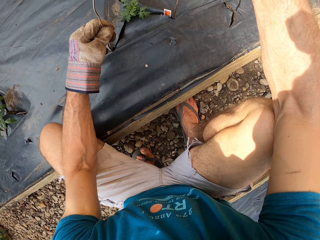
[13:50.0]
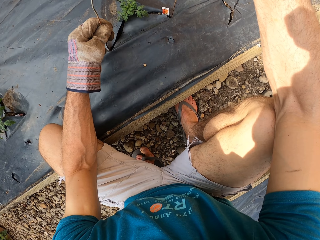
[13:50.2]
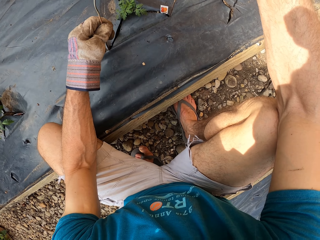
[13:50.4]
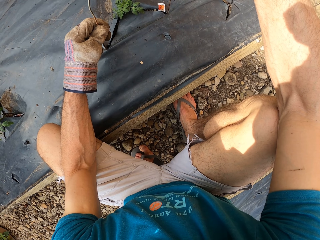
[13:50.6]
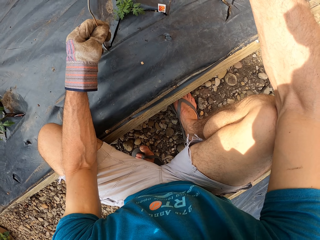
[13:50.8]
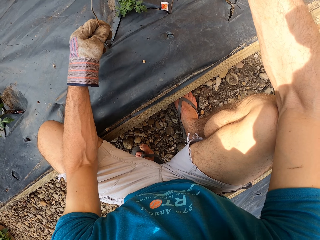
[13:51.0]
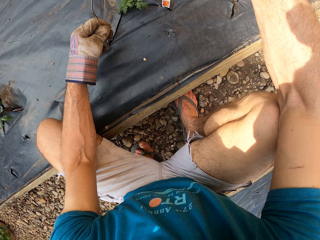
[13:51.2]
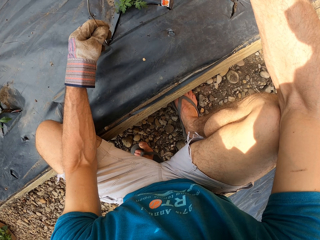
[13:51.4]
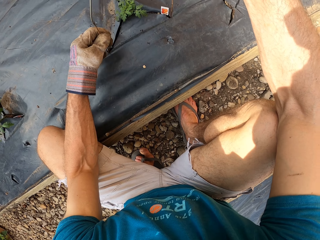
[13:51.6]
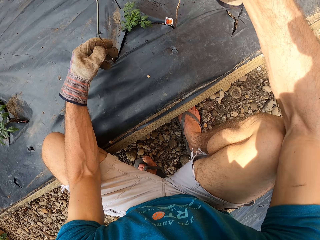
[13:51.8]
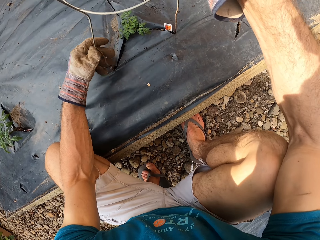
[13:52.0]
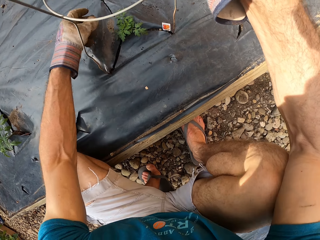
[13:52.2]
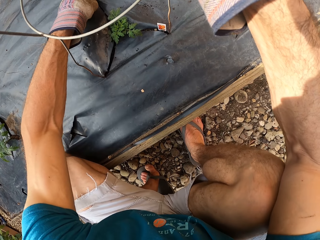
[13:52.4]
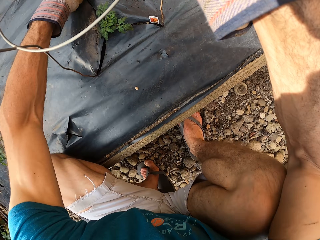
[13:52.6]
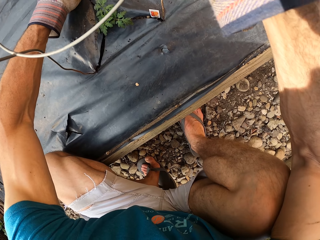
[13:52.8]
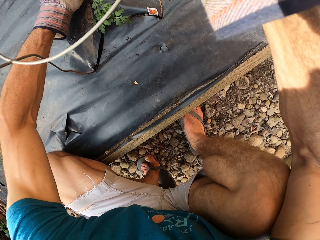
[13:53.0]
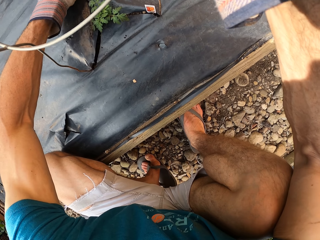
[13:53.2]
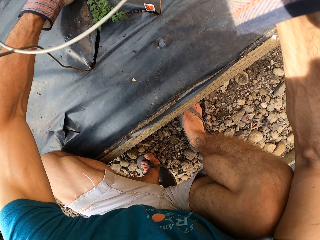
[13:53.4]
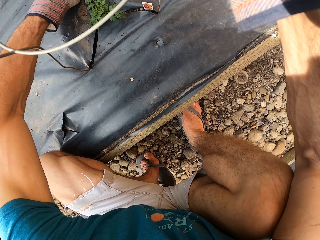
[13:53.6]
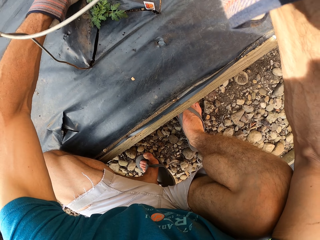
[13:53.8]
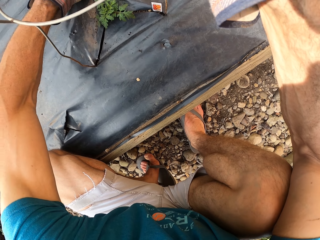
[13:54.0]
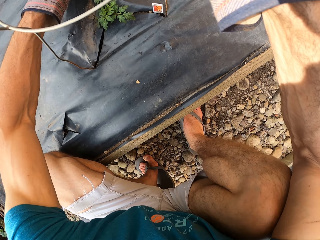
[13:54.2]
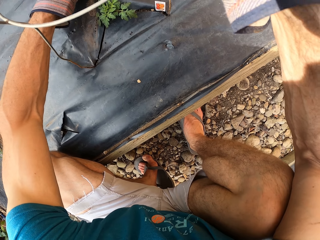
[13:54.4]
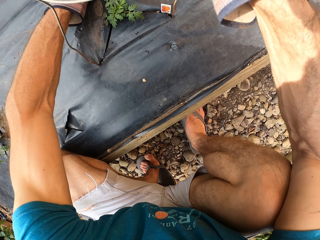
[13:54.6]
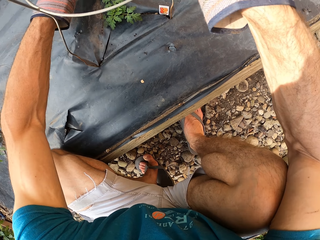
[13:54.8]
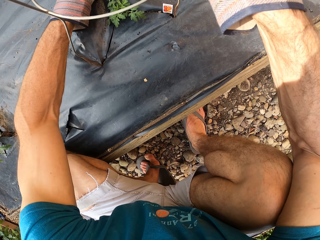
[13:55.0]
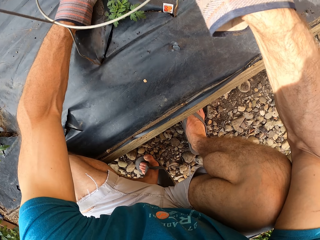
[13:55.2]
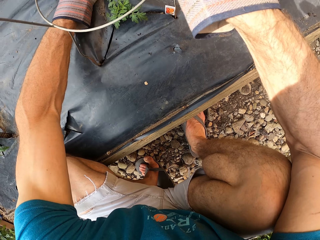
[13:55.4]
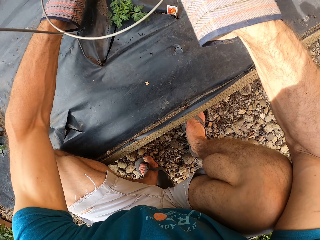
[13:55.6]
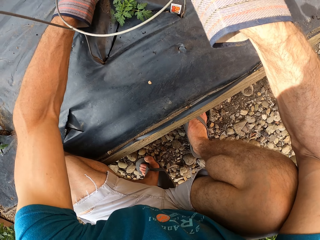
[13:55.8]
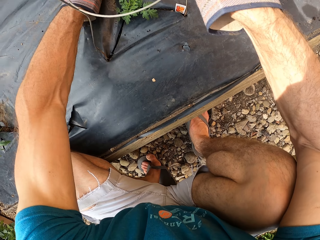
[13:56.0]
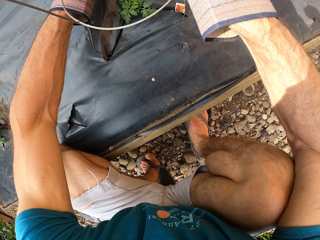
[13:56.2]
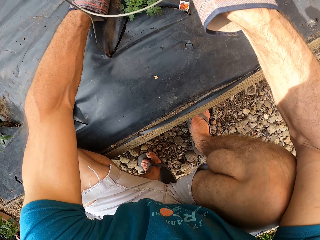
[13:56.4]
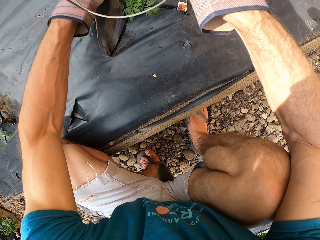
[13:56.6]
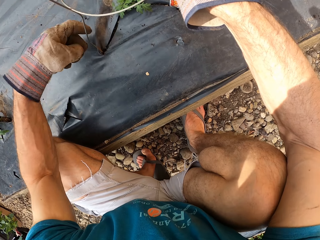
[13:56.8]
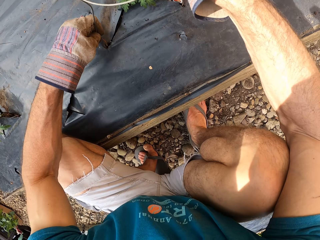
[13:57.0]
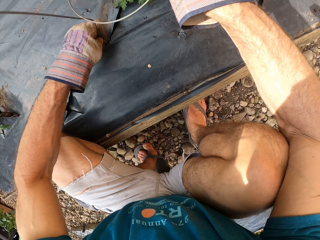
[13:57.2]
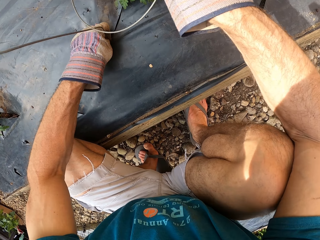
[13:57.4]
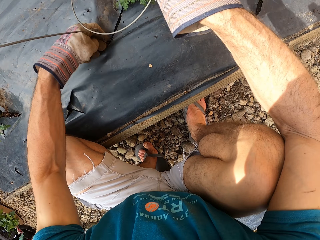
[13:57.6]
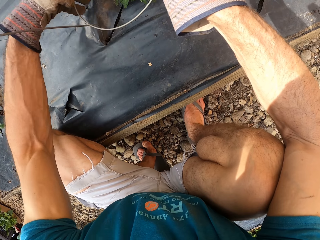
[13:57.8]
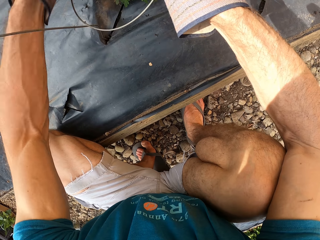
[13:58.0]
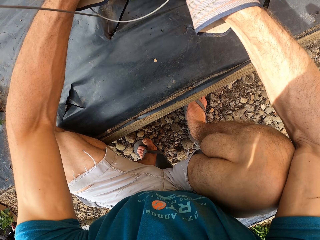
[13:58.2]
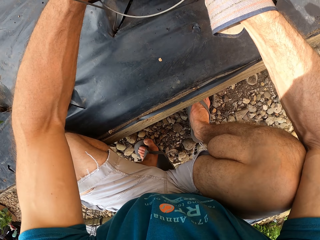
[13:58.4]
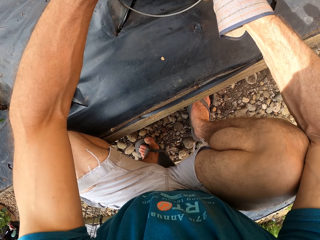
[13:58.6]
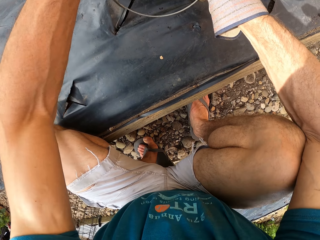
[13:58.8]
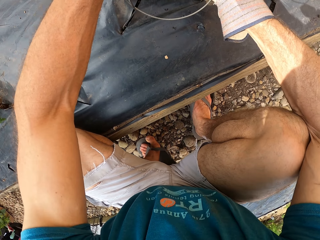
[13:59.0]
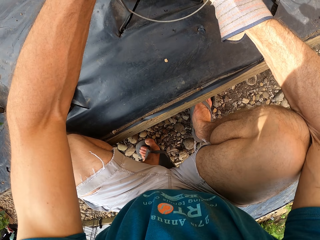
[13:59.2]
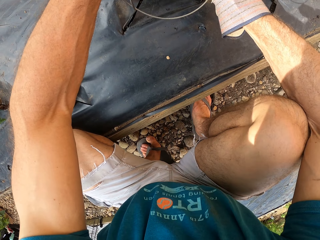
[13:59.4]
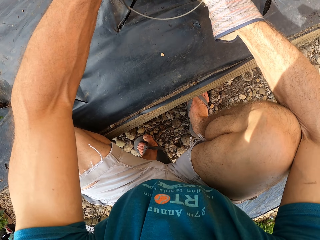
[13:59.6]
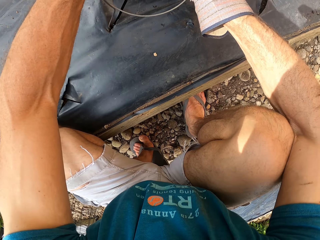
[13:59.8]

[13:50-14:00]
The camera wearer fixes the plant stand on the flower bed.

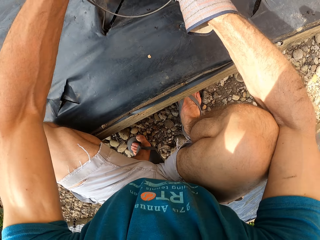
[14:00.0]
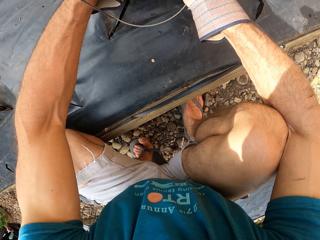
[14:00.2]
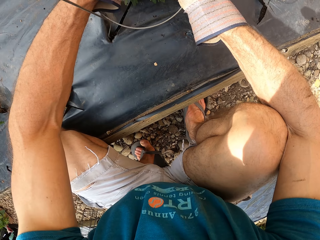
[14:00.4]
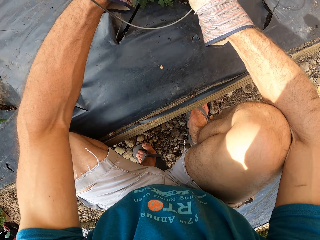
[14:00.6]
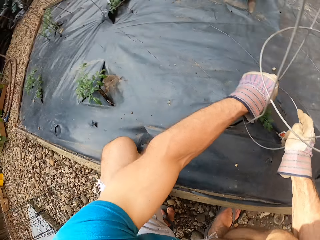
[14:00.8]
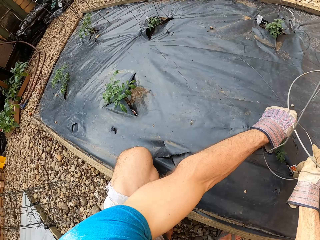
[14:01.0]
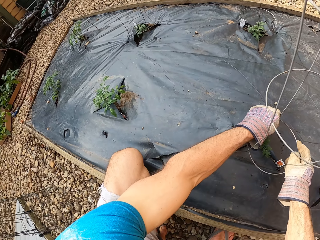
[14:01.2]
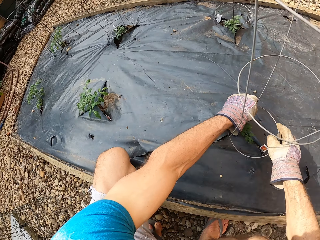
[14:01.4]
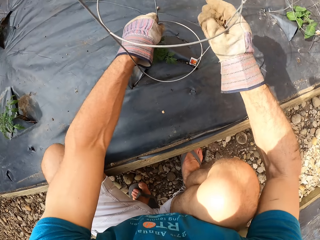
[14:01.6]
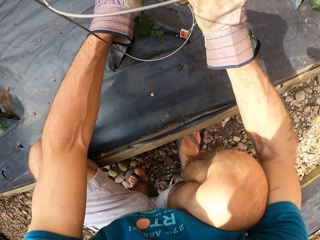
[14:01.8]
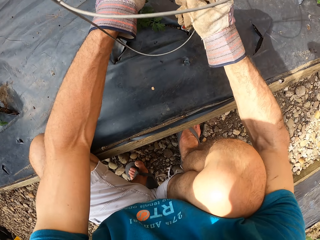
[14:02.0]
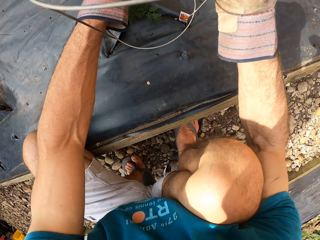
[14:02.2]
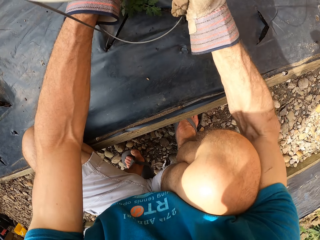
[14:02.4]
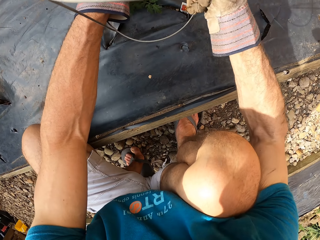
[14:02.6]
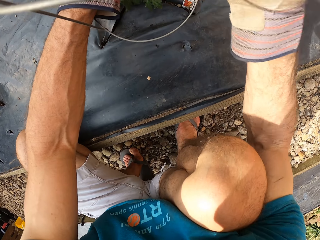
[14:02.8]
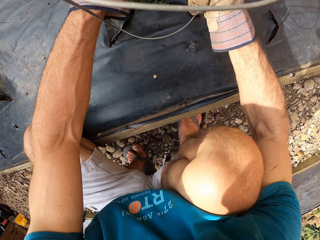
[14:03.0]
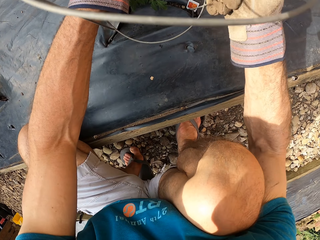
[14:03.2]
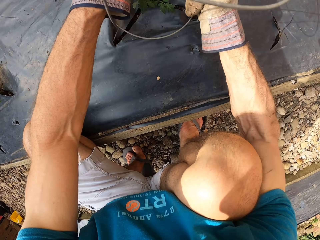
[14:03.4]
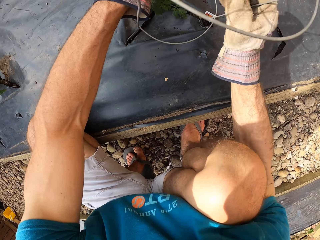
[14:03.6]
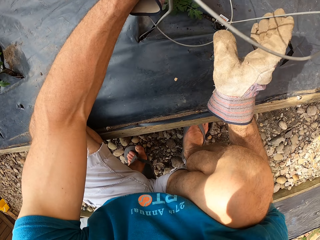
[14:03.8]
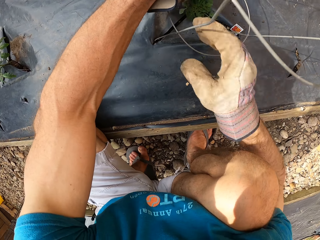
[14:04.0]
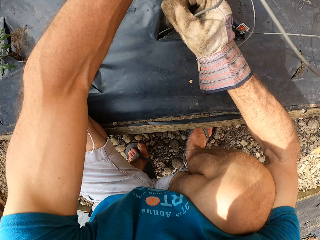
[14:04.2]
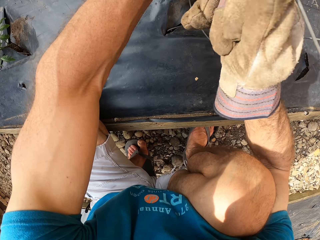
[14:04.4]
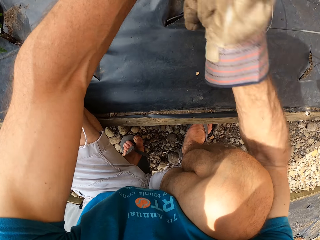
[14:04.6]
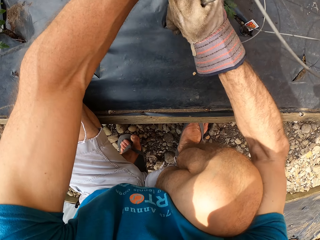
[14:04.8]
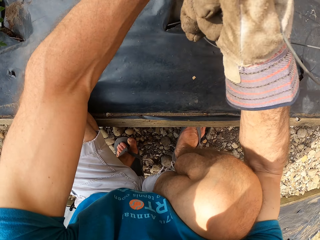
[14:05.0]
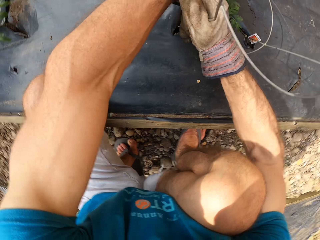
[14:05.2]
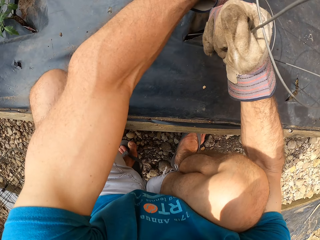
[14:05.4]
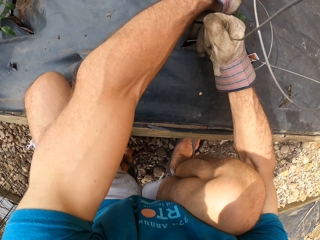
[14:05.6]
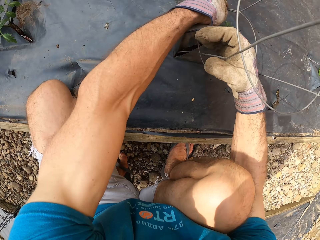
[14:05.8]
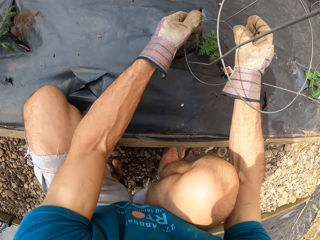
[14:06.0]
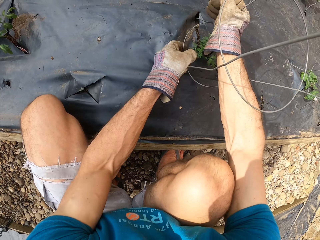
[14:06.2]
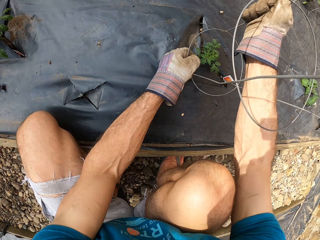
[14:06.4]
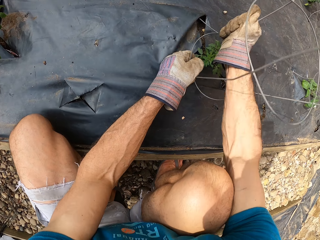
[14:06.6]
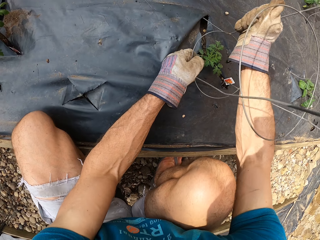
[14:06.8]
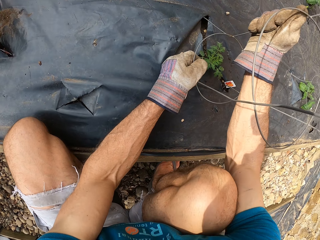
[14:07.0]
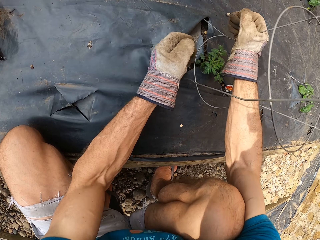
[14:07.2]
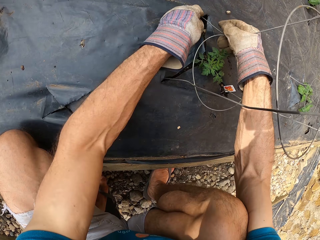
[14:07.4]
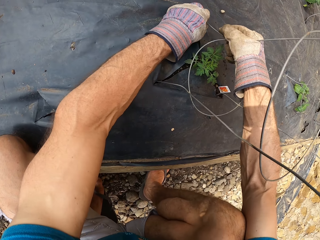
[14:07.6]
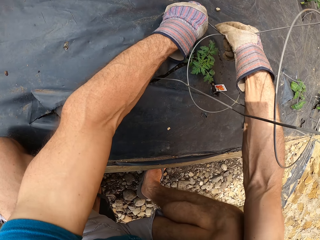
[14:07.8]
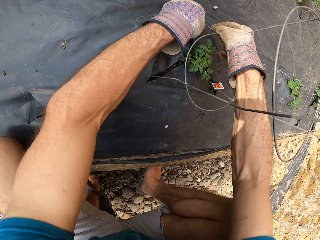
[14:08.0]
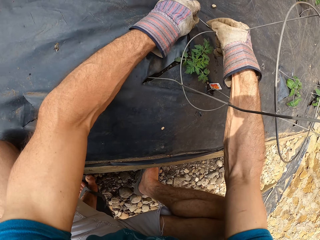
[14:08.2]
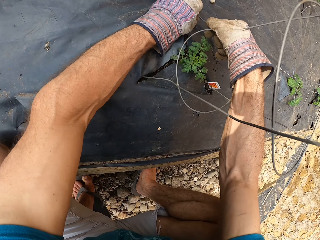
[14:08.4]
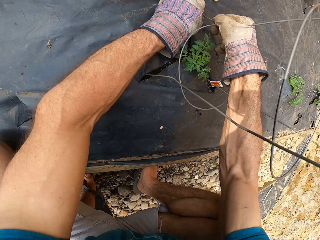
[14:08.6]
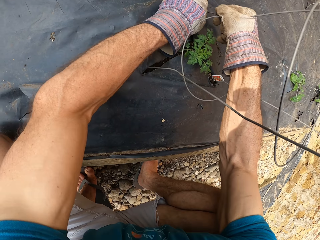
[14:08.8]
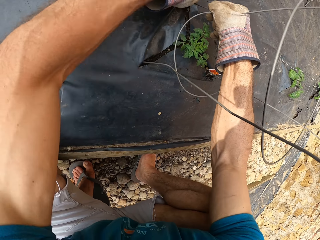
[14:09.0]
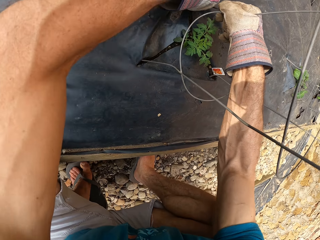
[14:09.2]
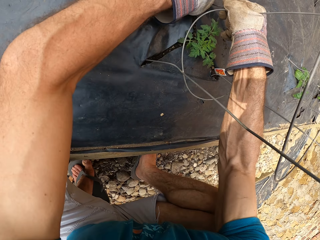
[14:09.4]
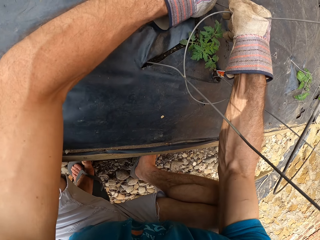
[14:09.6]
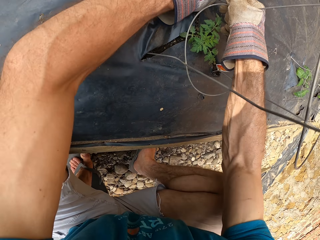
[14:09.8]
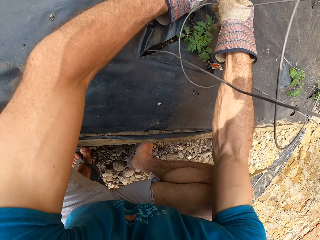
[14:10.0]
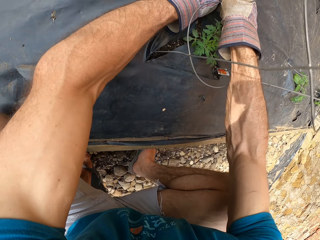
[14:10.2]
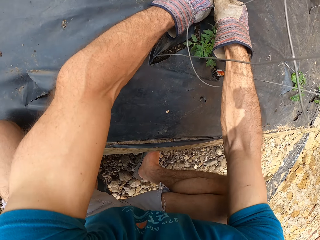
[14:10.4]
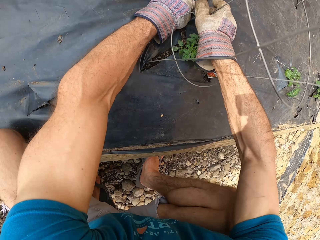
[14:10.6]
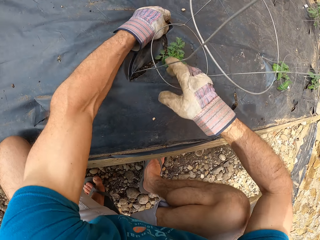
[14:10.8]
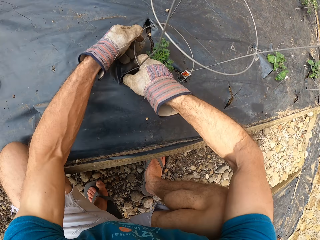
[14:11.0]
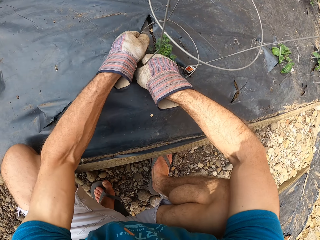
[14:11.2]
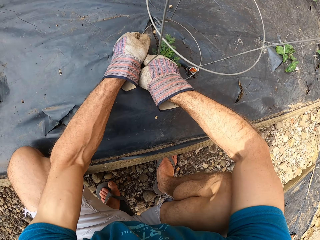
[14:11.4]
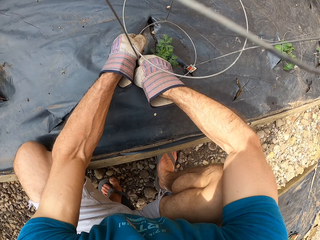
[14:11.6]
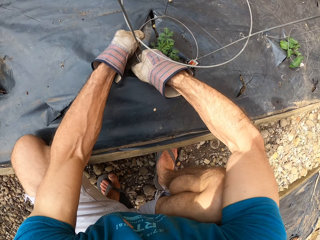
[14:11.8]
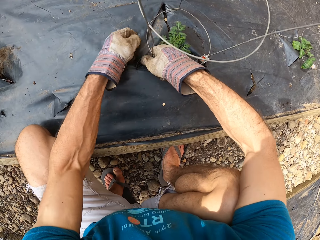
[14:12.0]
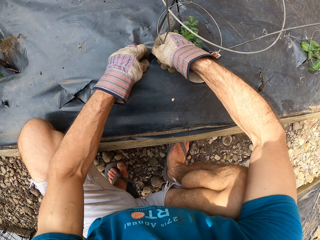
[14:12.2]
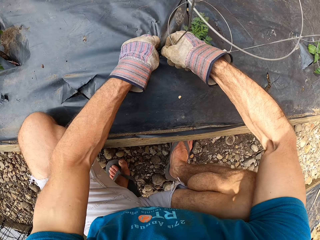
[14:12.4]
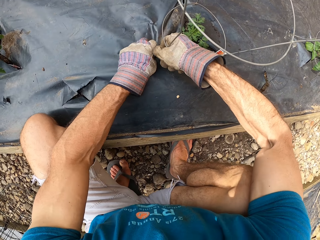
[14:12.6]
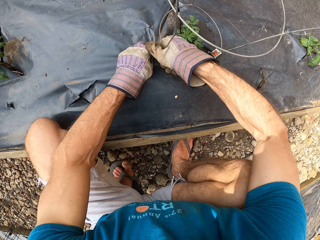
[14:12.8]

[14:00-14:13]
The camera wearer hits the plant stand. They push the plant stand under the flower bed. They fix the plant stand on the flower bed.
